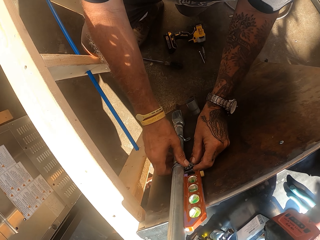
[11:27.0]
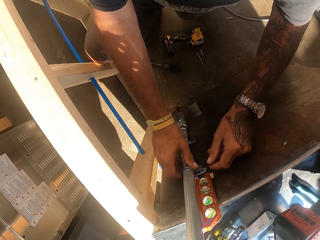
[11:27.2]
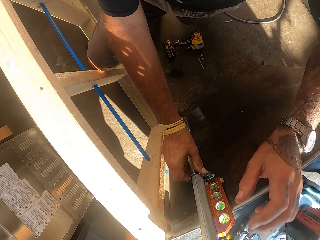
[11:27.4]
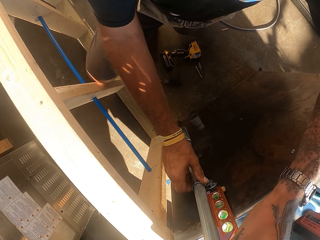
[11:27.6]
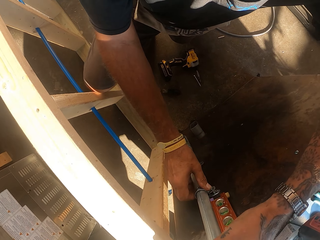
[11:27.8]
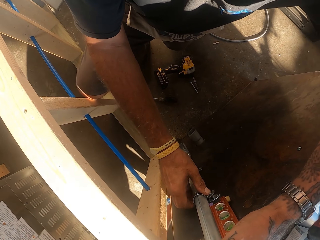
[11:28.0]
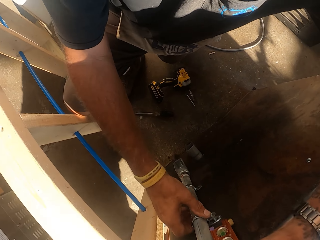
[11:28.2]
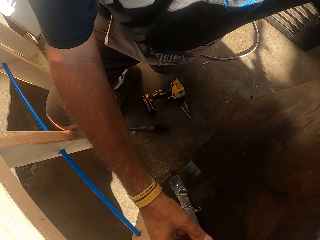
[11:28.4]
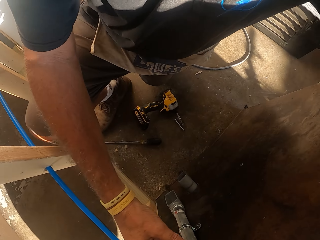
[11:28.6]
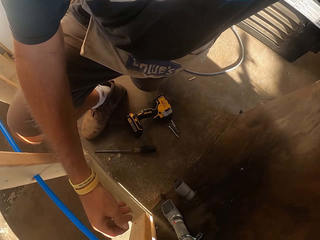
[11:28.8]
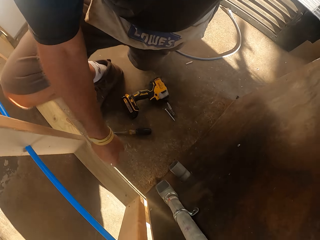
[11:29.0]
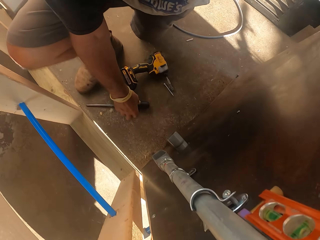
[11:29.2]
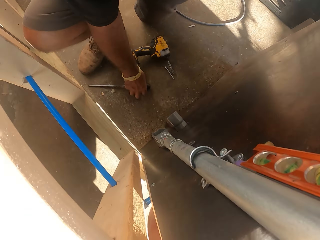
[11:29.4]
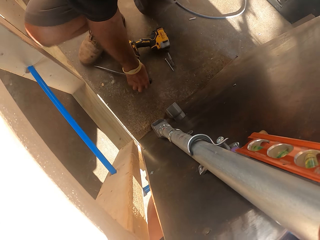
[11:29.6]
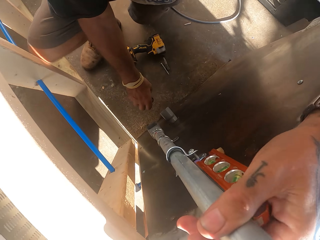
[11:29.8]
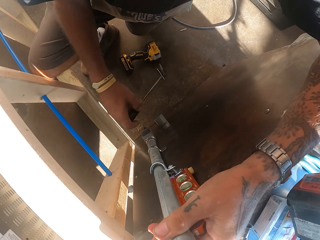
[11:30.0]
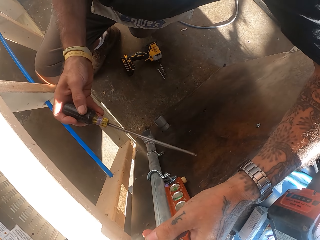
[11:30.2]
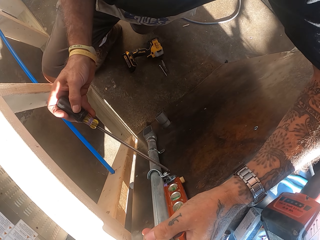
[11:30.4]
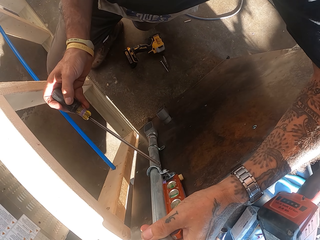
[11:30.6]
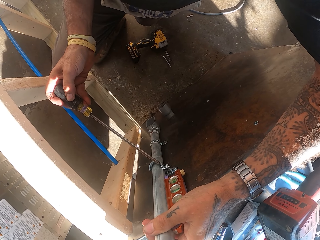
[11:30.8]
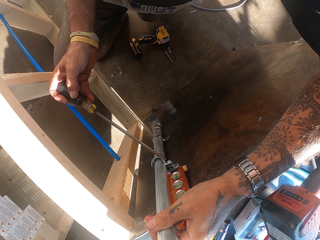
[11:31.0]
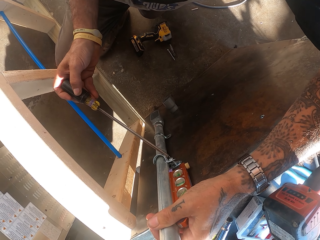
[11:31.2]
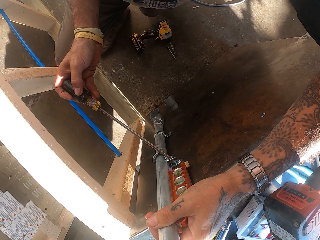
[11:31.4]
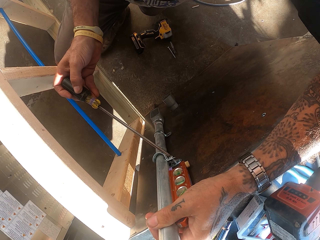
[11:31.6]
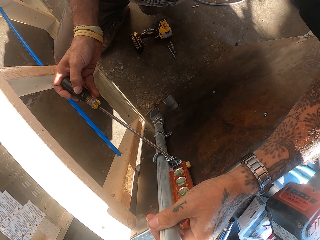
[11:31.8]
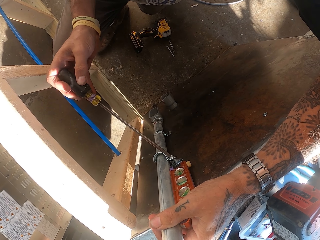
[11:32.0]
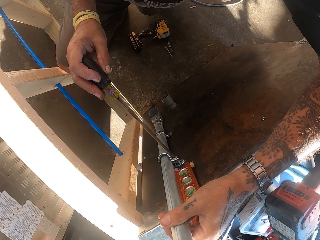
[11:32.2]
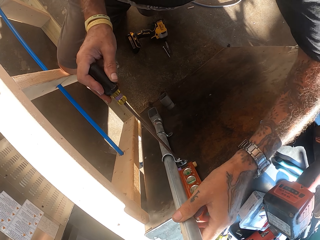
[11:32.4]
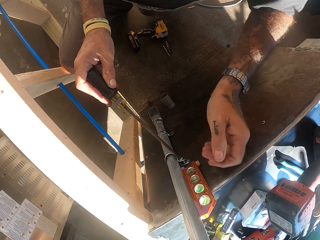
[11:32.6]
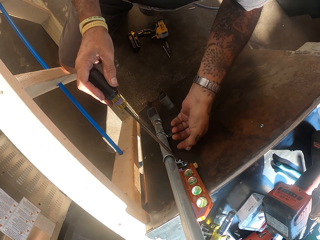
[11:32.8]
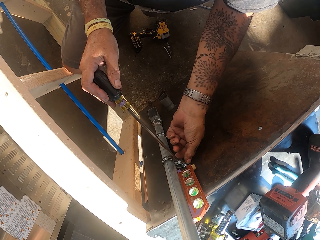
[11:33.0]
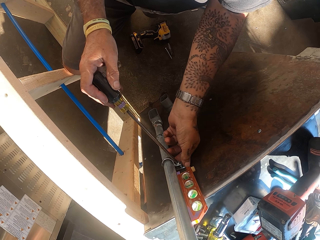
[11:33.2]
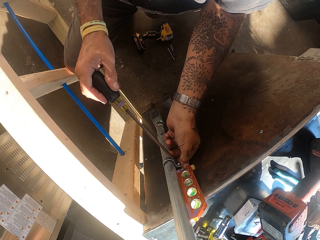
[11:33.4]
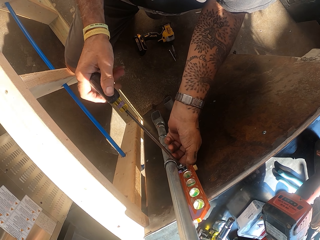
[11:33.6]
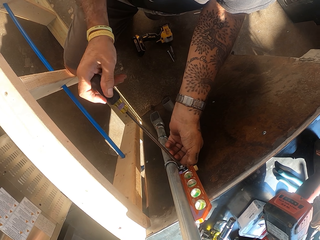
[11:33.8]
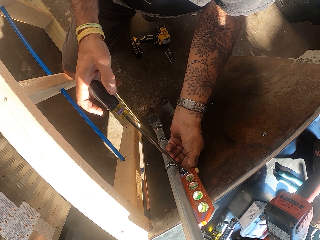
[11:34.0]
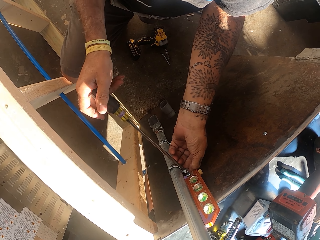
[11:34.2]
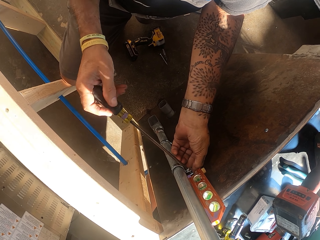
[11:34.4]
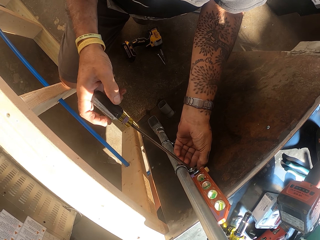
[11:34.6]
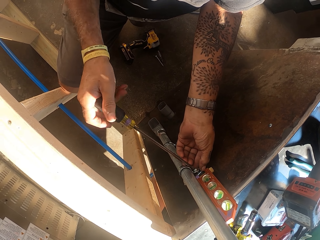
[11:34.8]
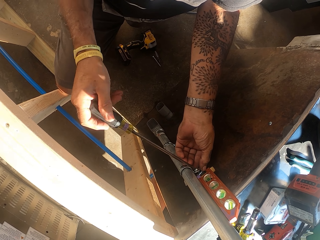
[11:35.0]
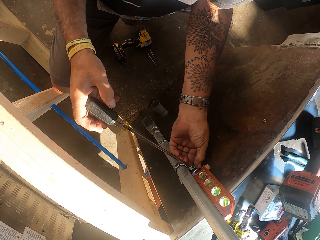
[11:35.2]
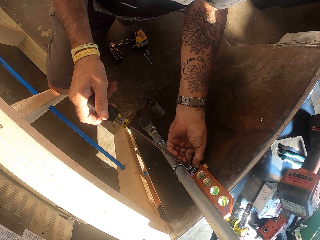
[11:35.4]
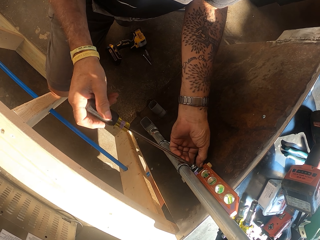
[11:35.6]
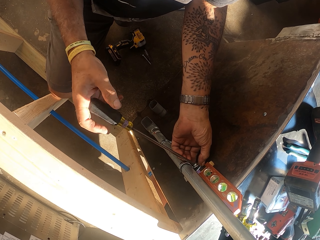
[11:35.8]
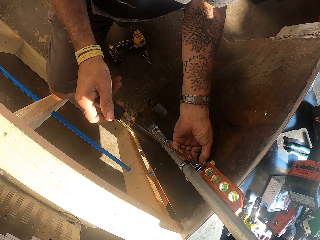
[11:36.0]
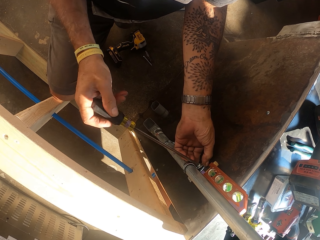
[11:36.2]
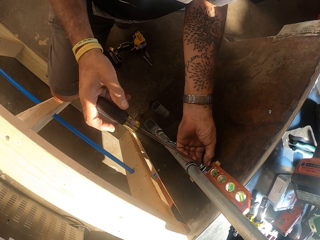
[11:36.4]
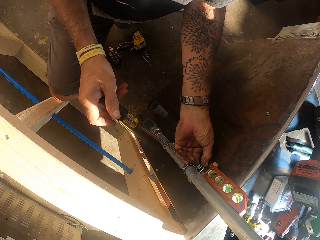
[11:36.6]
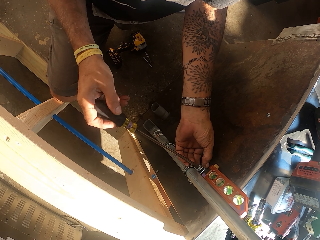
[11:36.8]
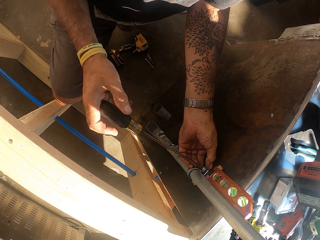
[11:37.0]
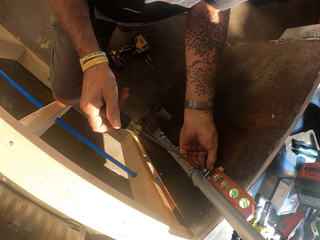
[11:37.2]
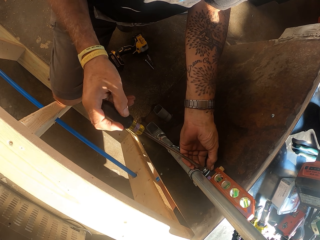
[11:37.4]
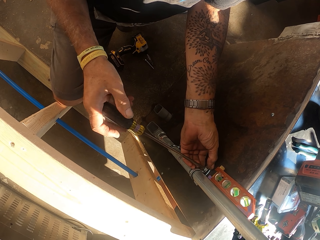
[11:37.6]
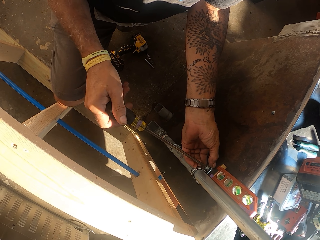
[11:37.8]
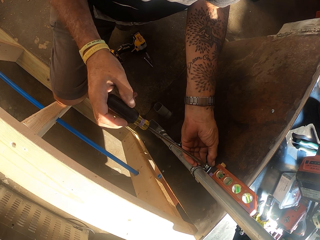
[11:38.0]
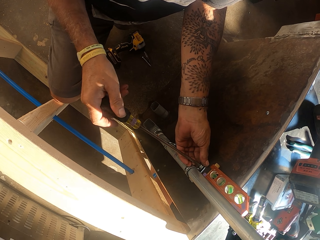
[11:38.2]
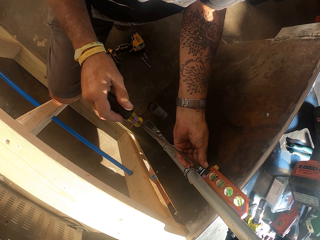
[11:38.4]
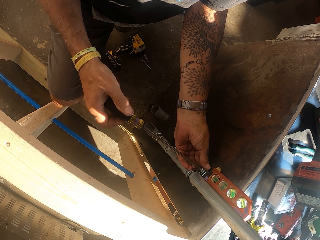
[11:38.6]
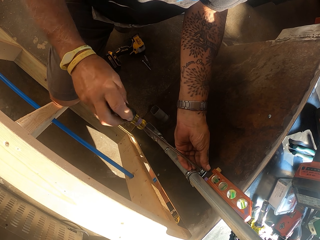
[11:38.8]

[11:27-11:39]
The camera wearer picks up a screwdriver on the floor. They tighten a bolt with the screwdriver. They adjust nuts.

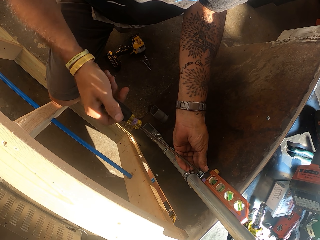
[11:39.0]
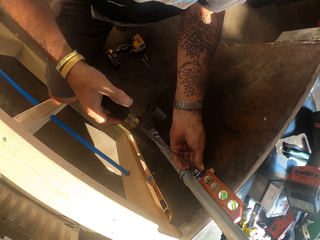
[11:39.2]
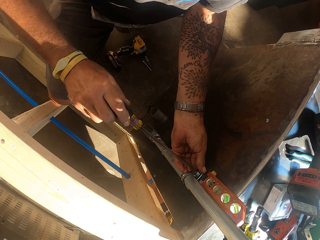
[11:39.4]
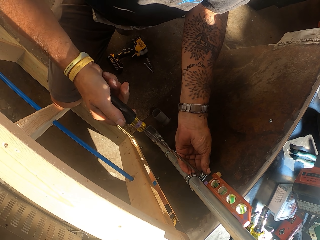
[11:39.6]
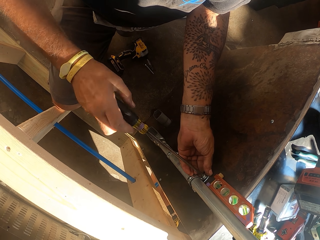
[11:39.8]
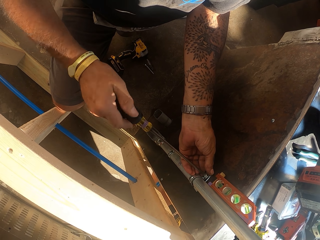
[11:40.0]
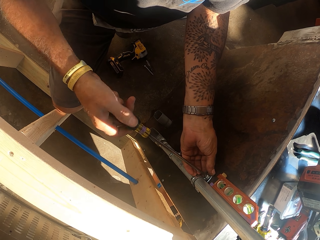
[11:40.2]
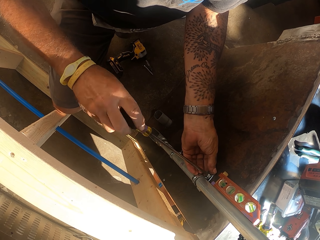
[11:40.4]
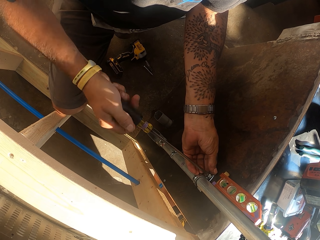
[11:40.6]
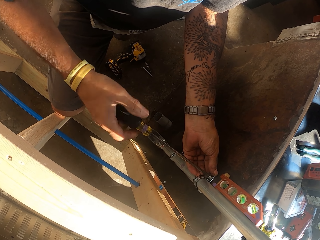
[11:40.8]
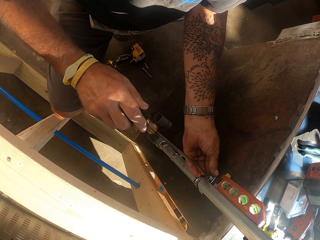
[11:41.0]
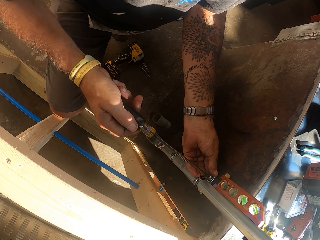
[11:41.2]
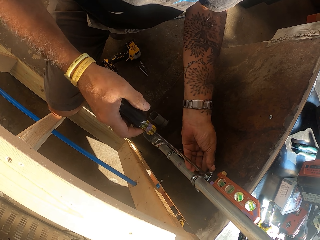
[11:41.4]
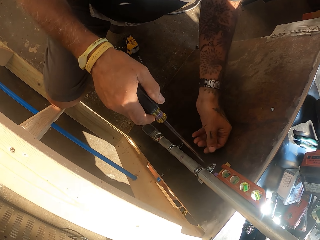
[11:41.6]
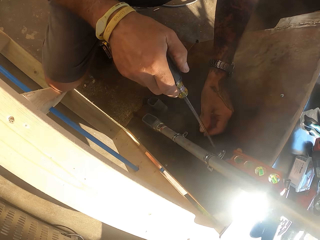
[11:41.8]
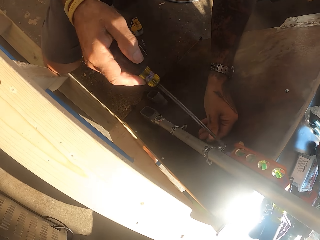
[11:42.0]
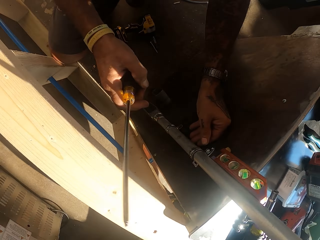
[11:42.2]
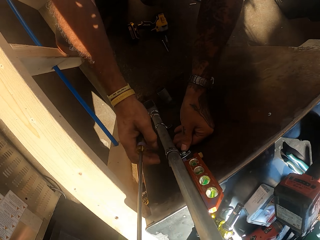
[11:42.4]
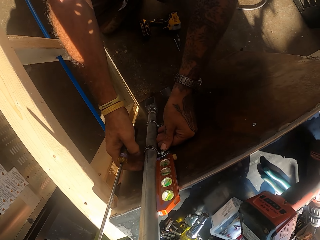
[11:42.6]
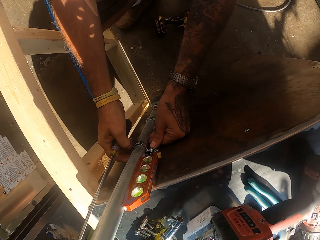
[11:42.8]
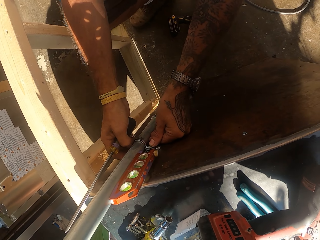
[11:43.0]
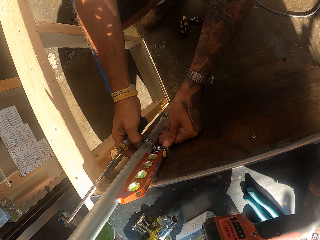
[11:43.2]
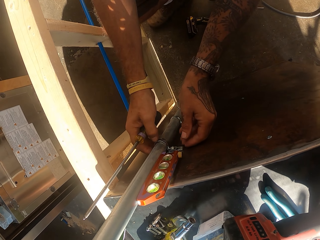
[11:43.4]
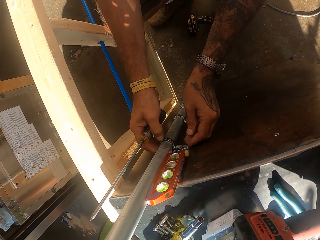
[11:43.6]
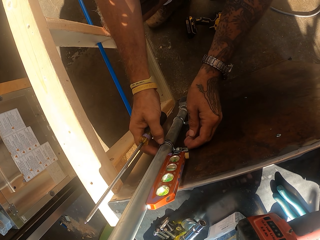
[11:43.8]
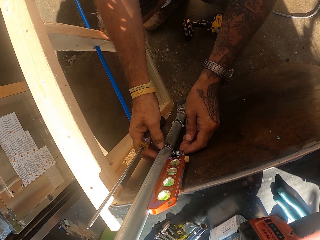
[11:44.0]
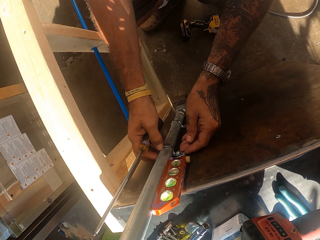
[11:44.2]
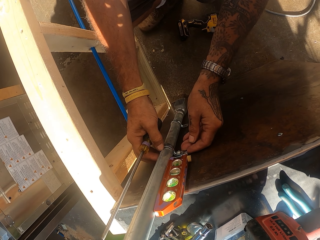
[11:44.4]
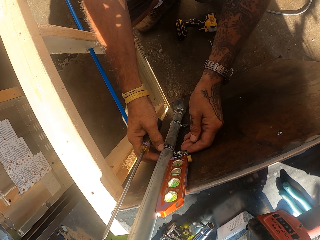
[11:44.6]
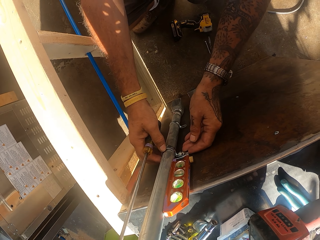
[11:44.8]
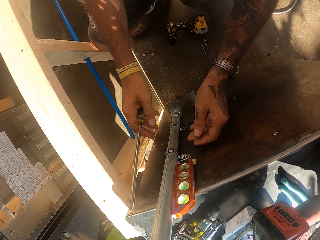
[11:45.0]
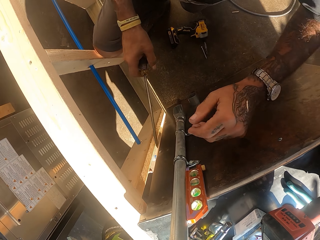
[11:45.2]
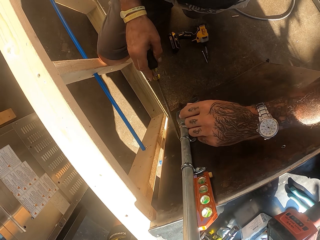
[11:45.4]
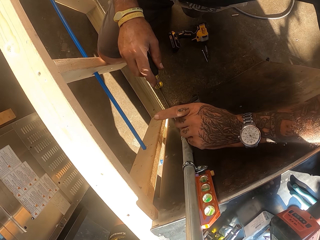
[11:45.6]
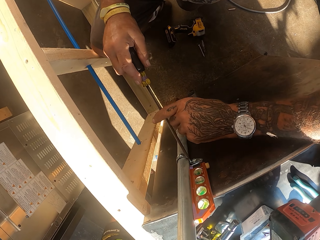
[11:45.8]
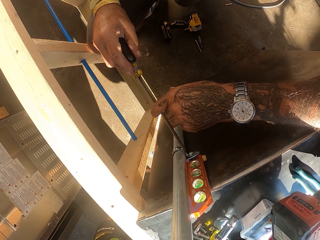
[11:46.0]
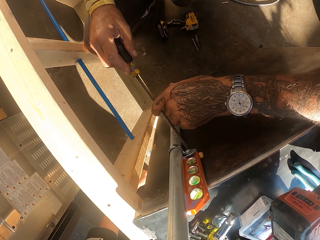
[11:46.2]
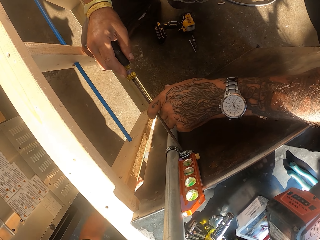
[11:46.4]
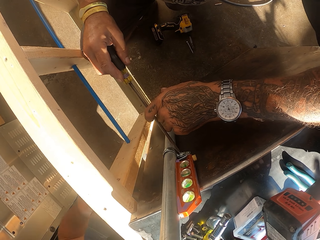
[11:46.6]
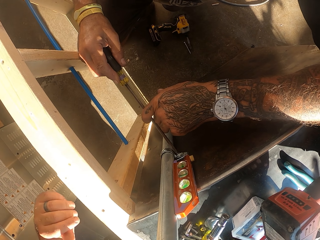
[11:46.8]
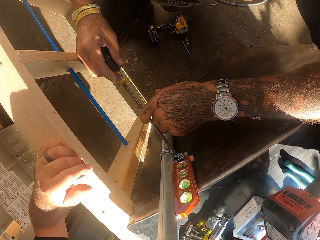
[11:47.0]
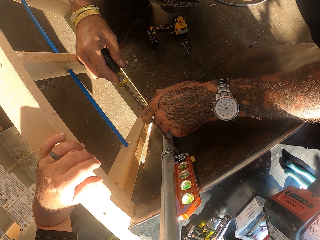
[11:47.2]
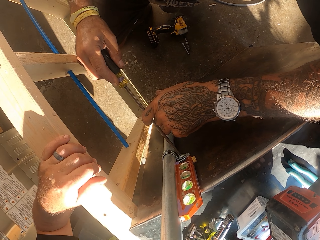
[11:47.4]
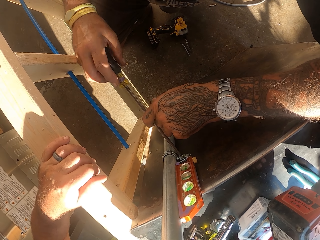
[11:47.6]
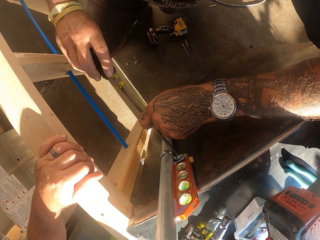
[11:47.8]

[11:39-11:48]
The camera wearer holds a screwdriver. They fix the metal clamp with a hand. They tighten a bolt with the screwdriver.
